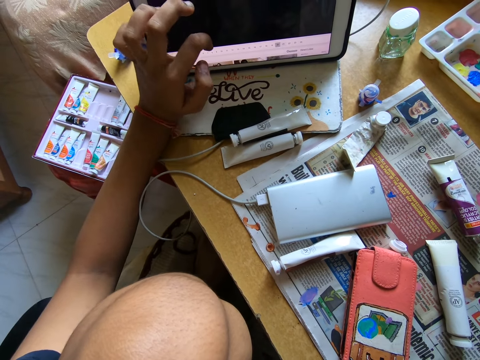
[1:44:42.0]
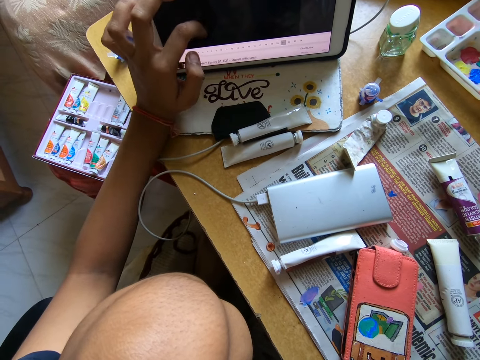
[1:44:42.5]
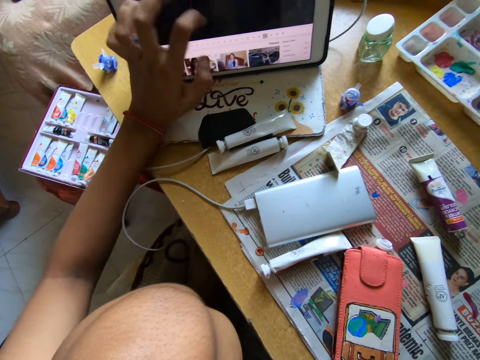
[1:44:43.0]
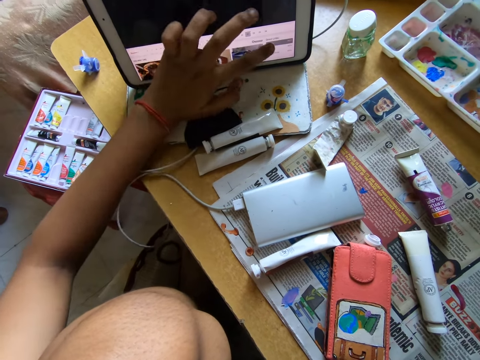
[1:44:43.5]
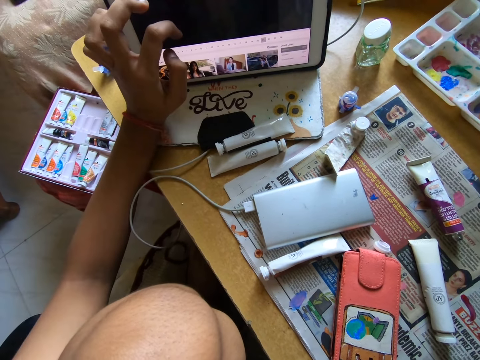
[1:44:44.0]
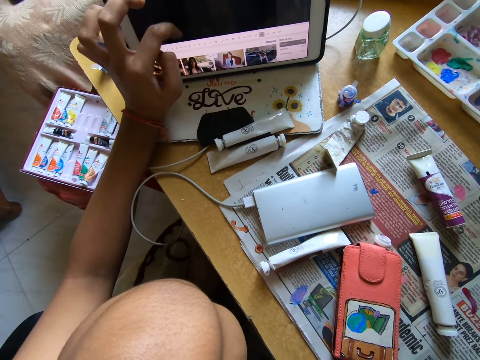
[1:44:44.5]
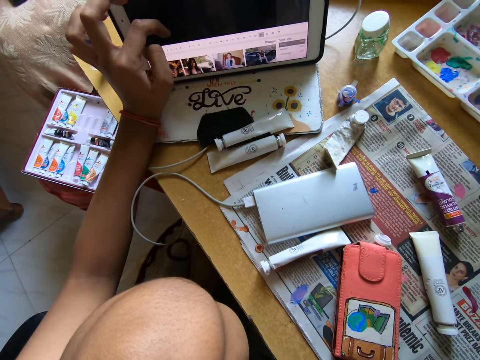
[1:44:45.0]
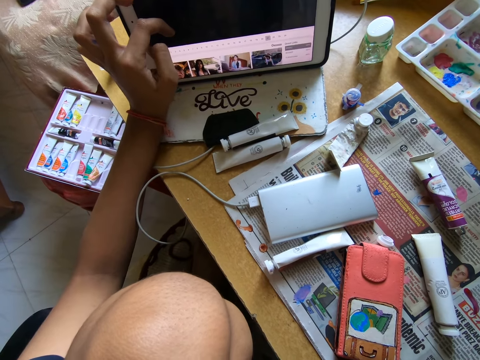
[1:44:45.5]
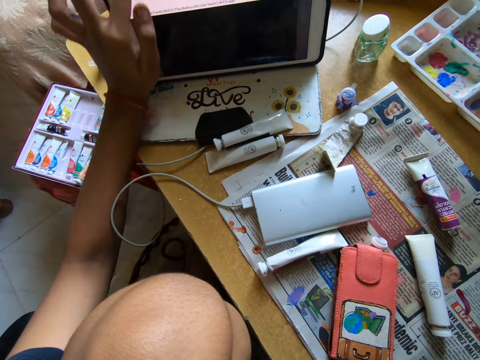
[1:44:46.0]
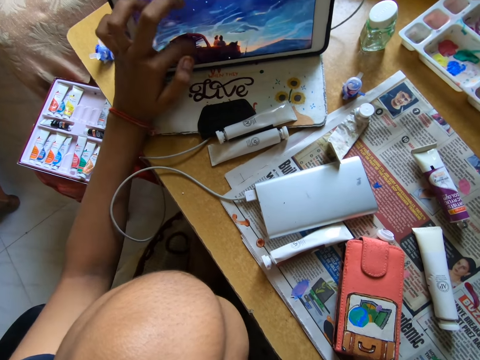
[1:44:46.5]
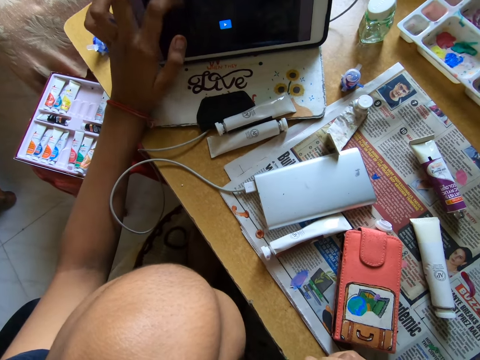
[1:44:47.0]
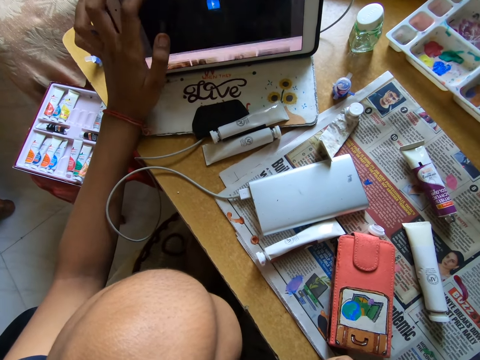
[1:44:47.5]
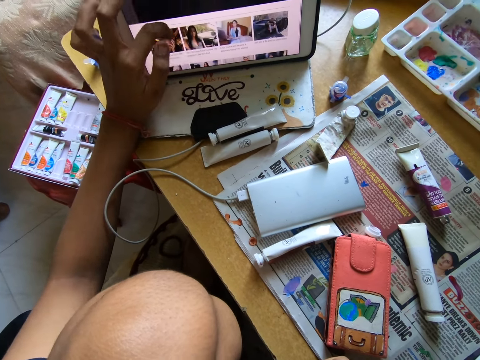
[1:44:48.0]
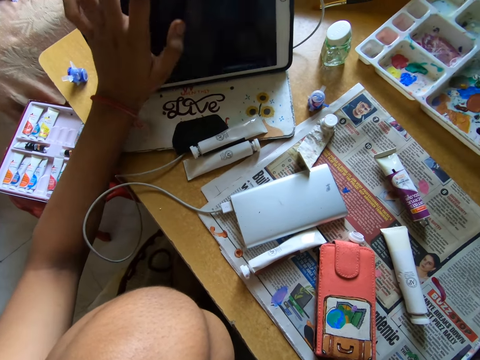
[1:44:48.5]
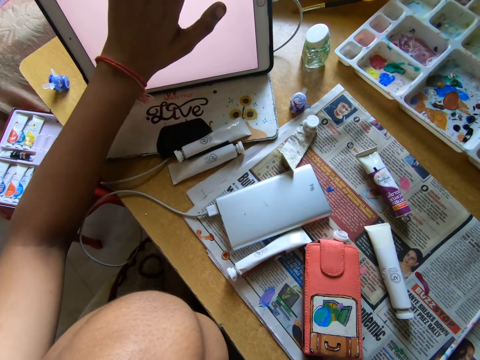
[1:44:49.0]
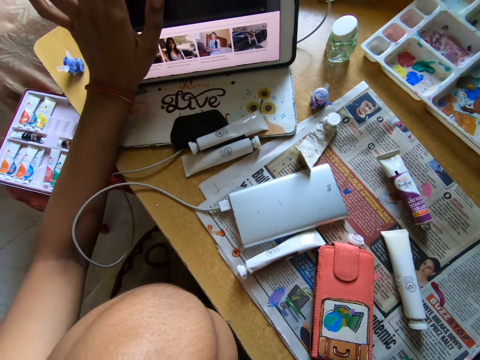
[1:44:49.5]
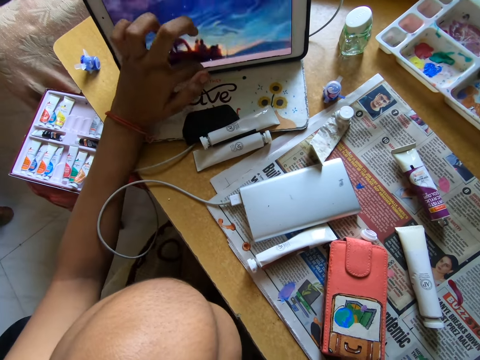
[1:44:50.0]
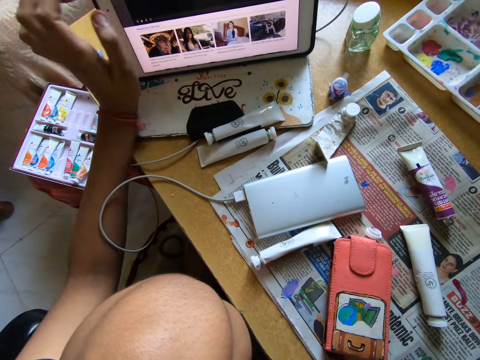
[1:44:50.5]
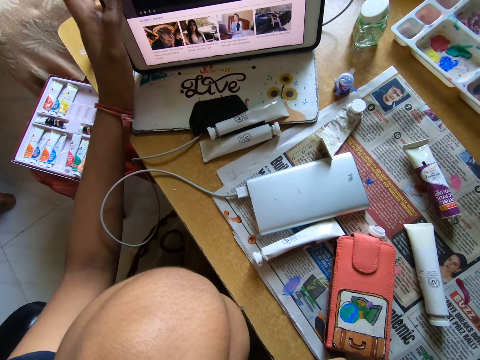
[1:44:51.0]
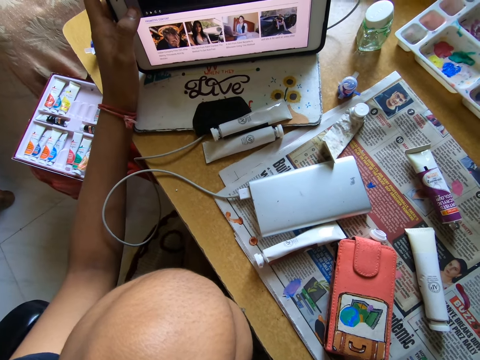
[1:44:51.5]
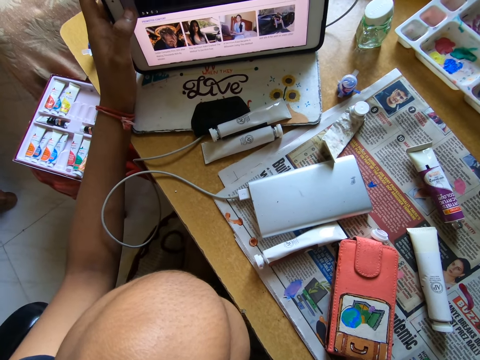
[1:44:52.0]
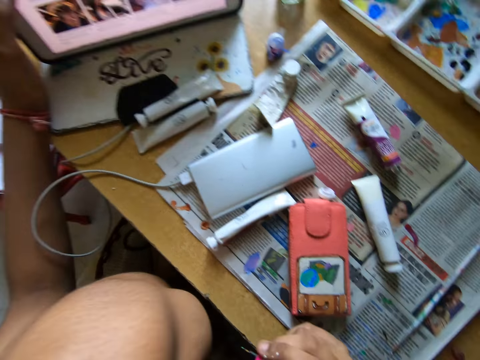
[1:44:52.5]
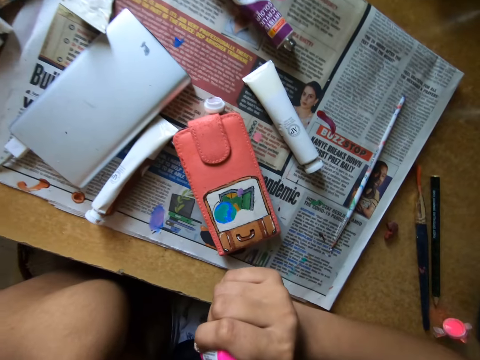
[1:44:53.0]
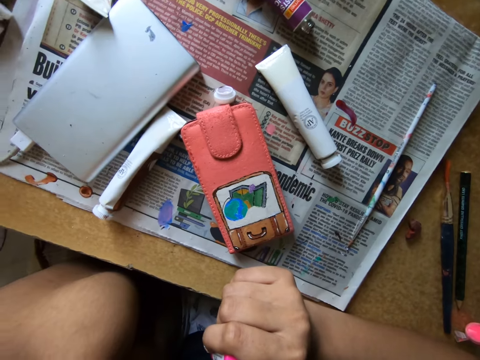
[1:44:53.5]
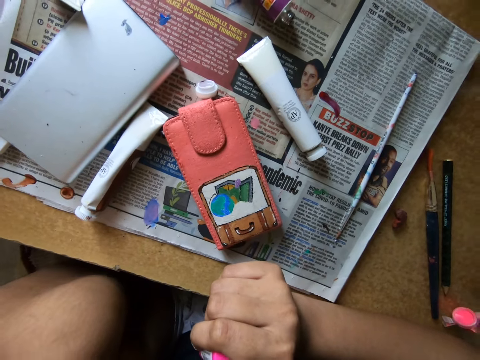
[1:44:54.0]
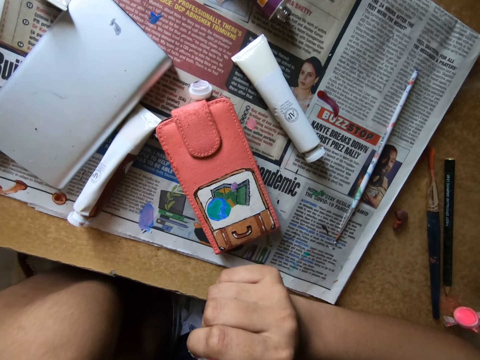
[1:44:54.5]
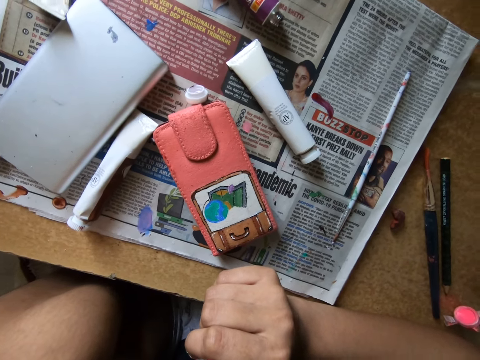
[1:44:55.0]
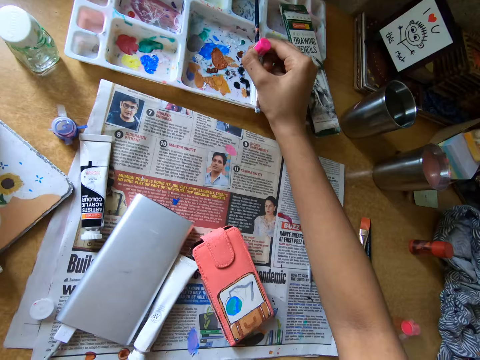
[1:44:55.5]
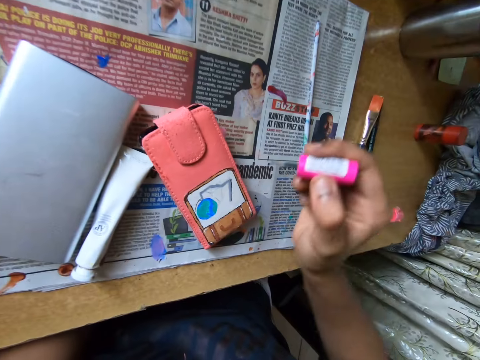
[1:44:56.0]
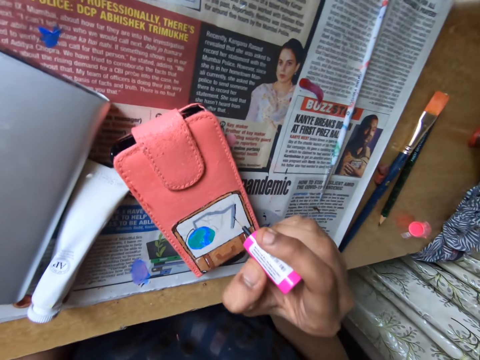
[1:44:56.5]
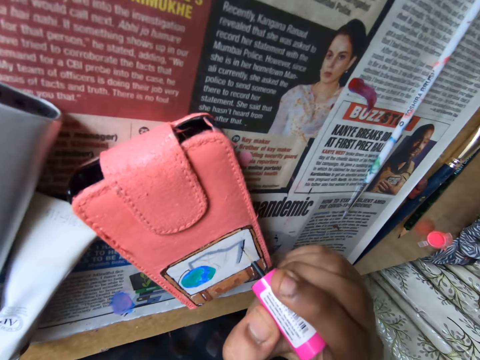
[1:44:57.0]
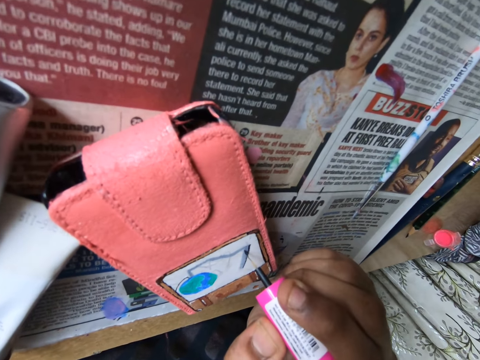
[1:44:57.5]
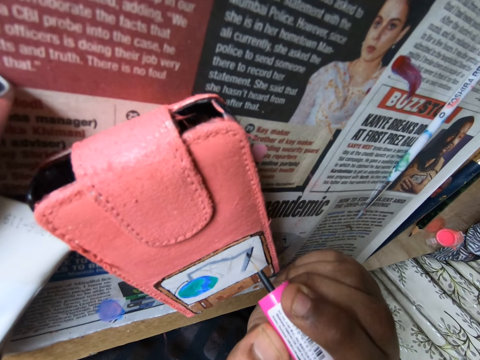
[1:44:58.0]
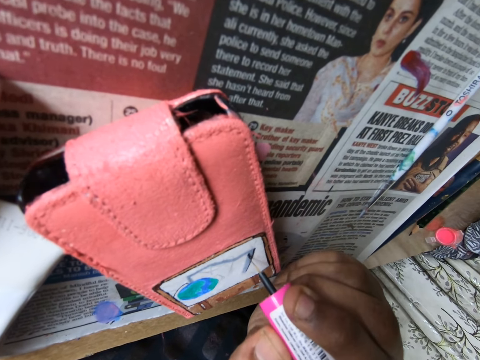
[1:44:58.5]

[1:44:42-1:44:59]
The camera wearer turns around. She removes a paint lid tip from the paint pallet plate. She bends down. She paints on the wallet with the pink paint brush in her right hand.

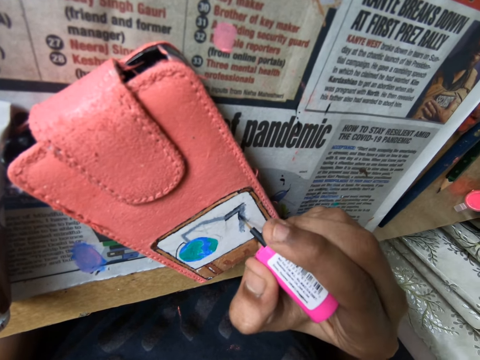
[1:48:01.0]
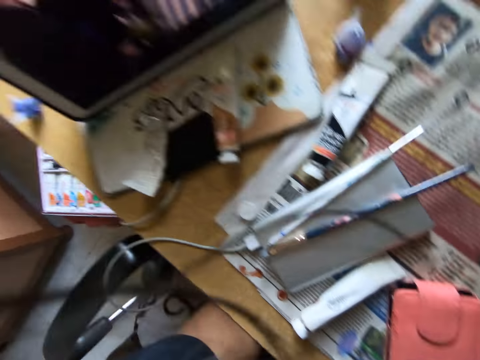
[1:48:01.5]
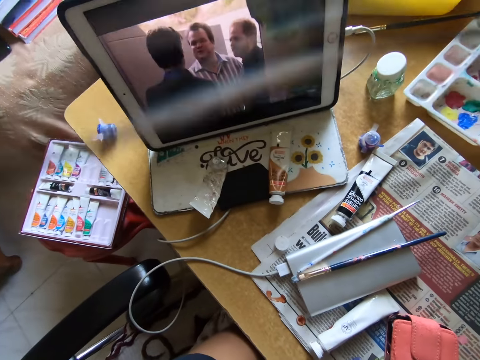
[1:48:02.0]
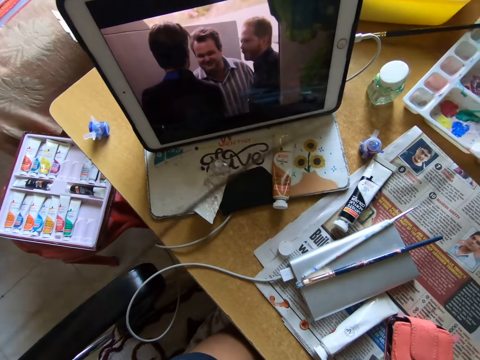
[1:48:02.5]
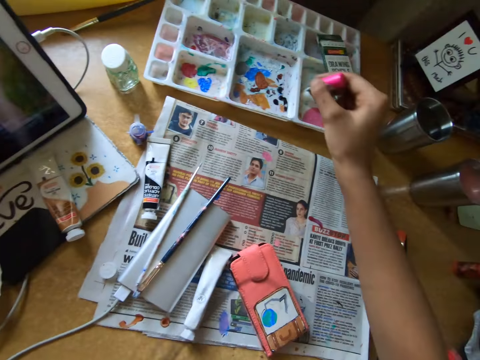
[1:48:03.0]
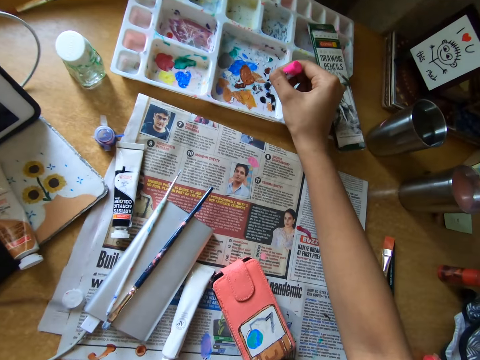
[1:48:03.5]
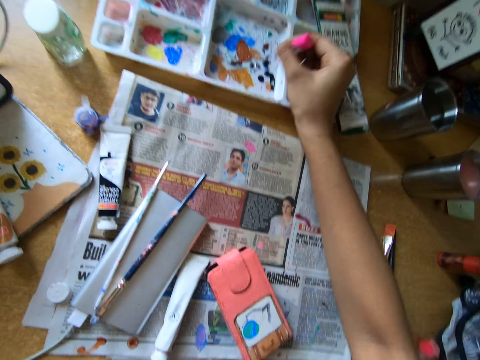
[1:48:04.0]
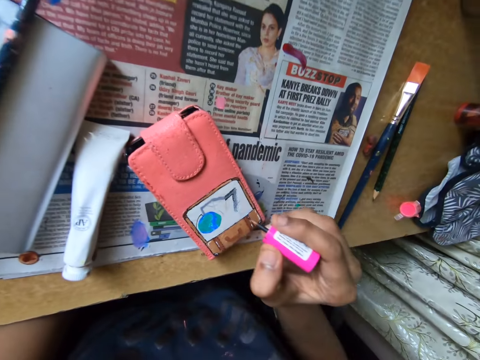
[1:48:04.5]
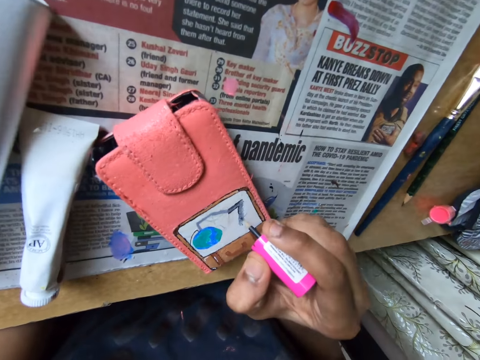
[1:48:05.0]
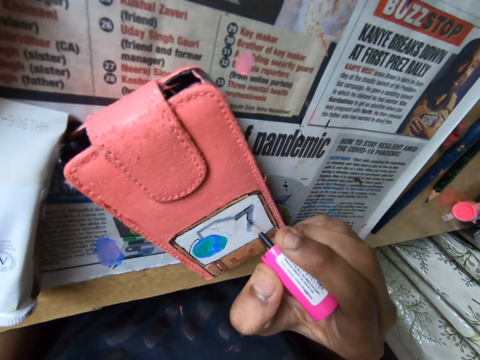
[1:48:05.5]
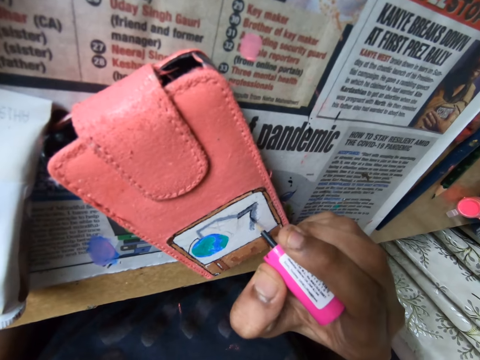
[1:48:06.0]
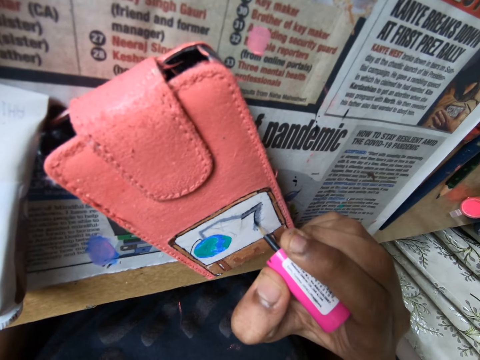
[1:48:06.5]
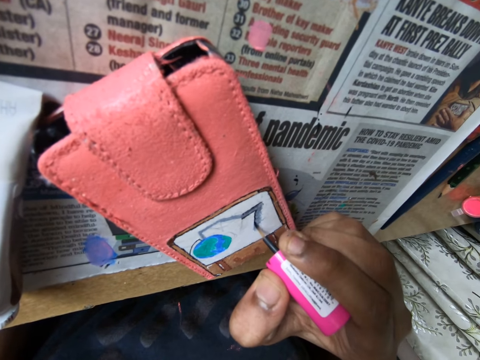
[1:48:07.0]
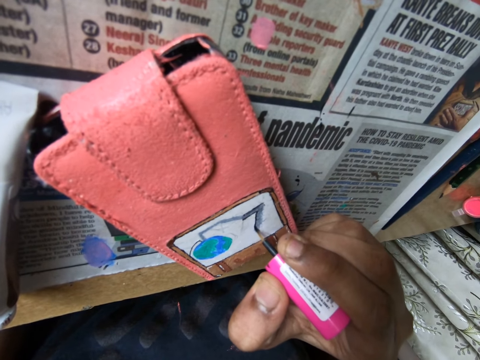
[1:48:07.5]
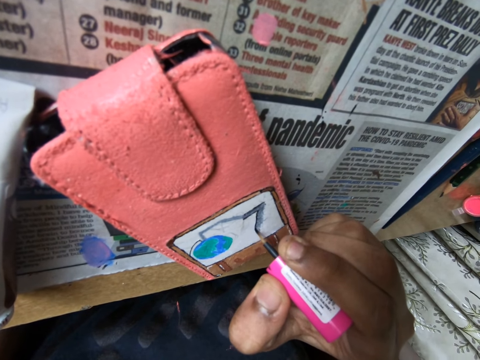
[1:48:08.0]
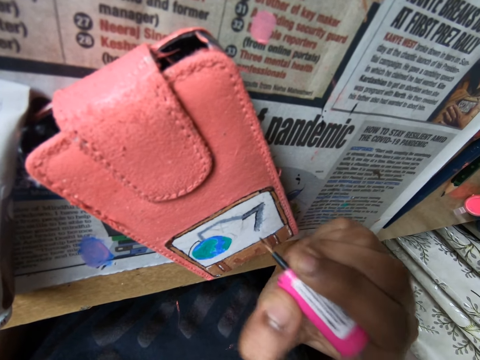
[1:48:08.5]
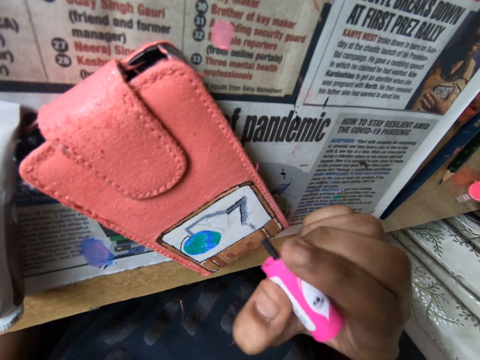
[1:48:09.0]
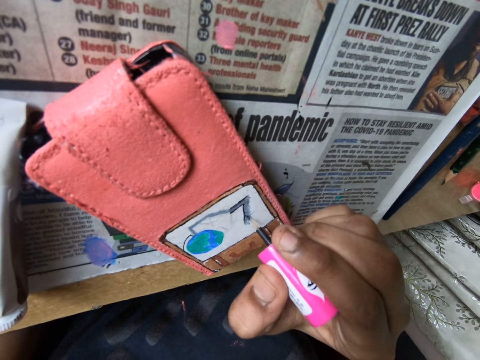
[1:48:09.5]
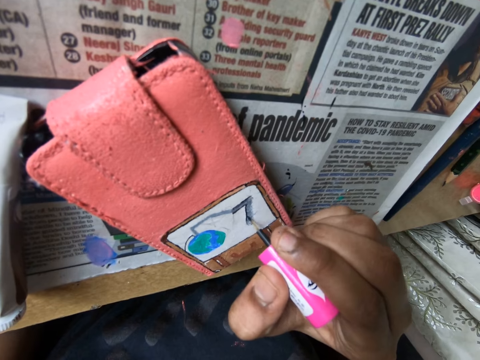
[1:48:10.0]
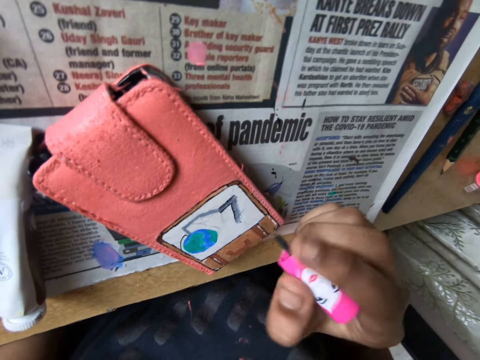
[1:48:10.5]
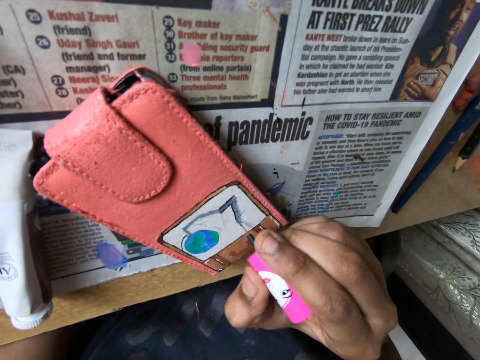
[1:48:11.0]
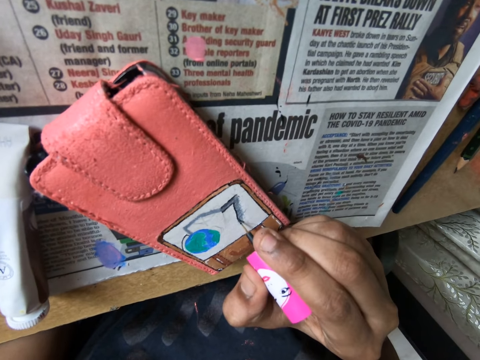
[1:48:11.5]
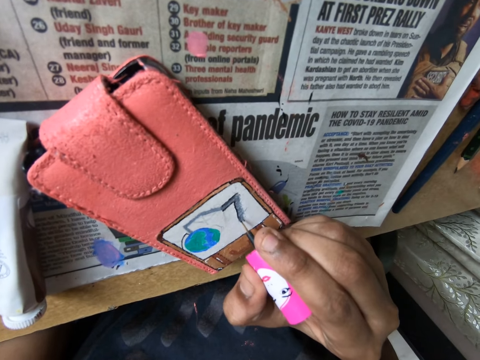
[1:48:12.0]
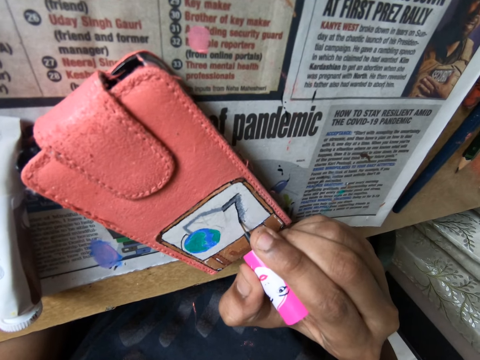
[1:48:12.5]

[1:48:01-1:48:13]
The camera wearer turns to the side. She looks at the iPad on the table. She takes paint from the paint palette with the pink paint brush in her right hand. She turns to the side. She paints on the wallet with the pink paint brush in her right hand. She bends down.
